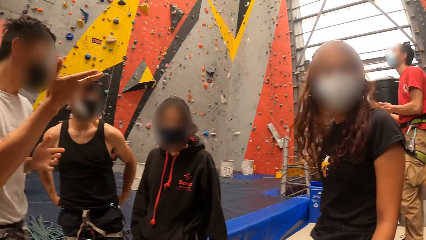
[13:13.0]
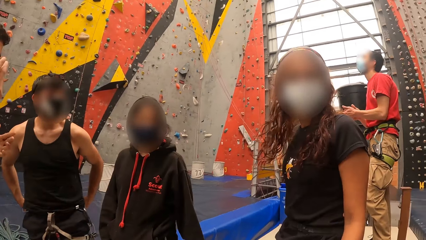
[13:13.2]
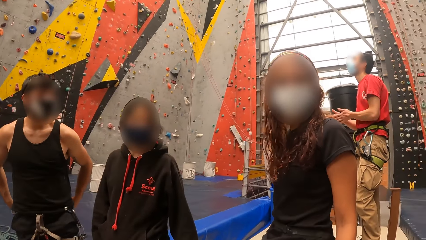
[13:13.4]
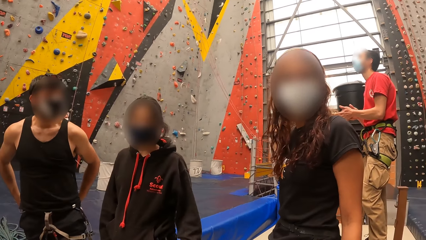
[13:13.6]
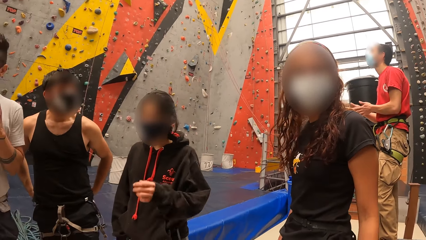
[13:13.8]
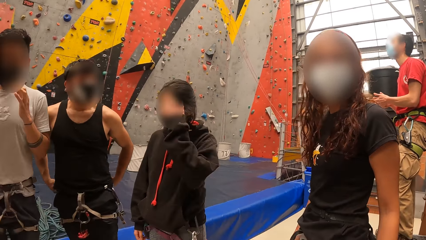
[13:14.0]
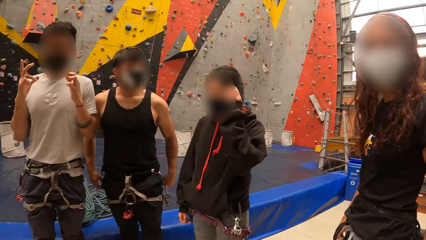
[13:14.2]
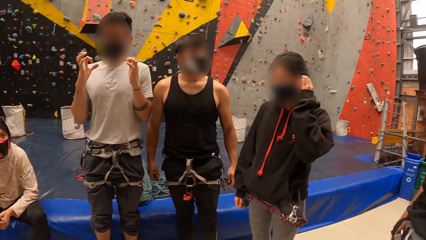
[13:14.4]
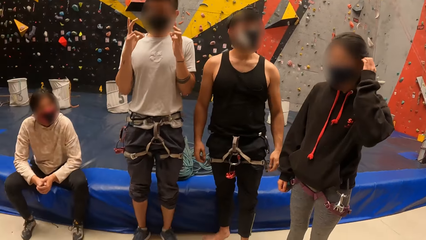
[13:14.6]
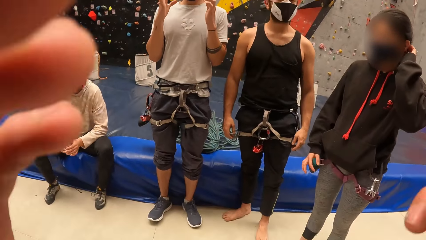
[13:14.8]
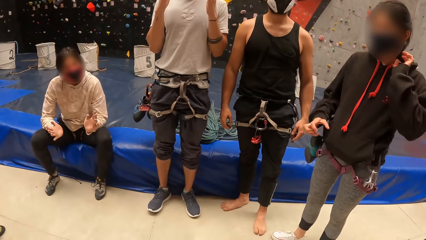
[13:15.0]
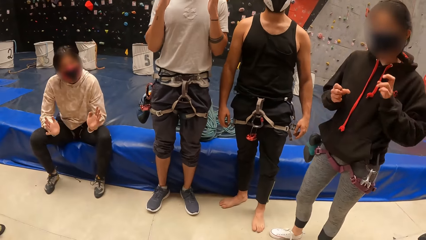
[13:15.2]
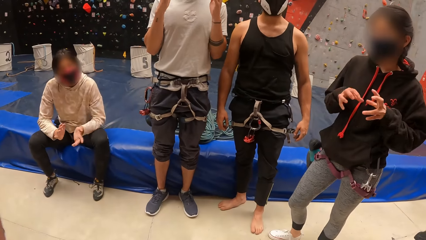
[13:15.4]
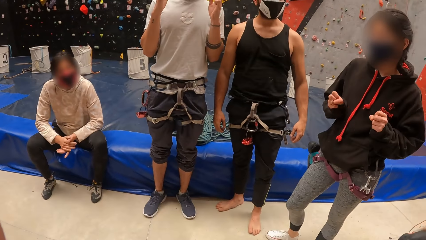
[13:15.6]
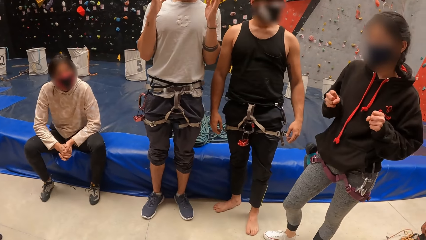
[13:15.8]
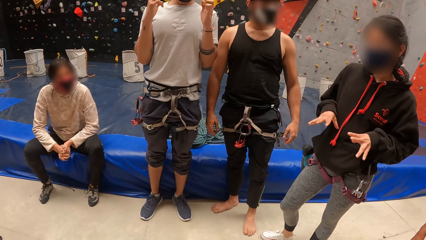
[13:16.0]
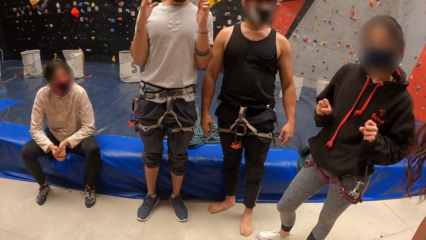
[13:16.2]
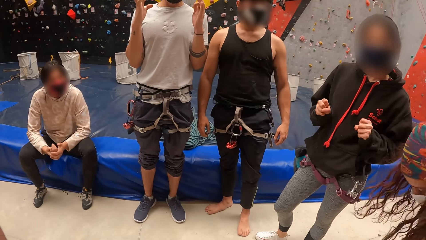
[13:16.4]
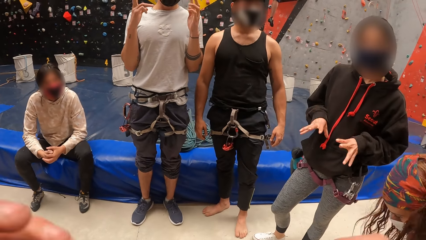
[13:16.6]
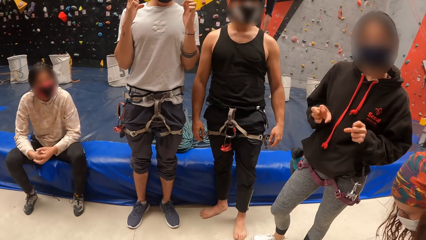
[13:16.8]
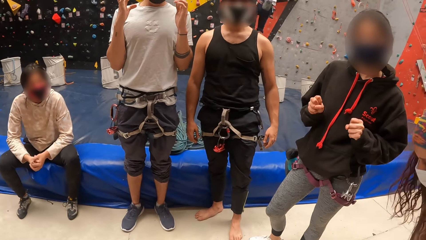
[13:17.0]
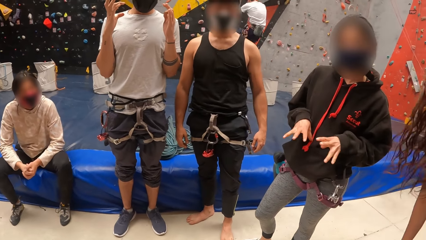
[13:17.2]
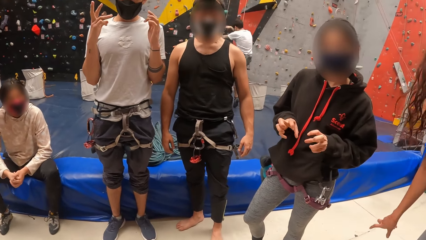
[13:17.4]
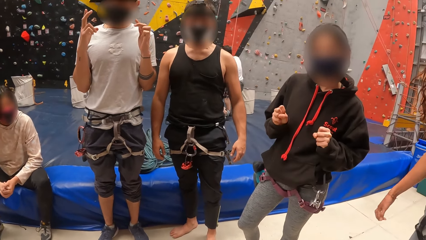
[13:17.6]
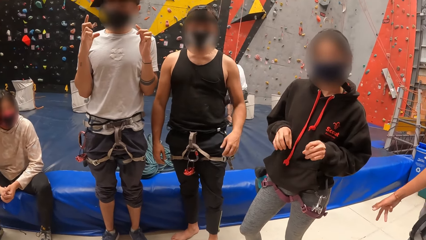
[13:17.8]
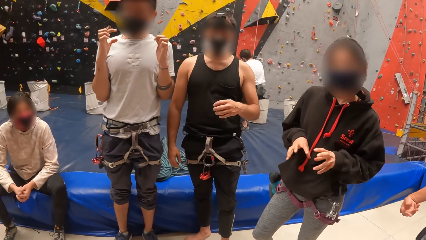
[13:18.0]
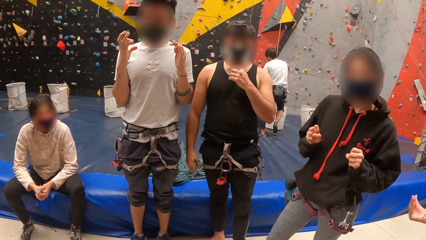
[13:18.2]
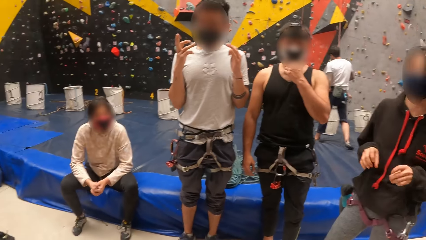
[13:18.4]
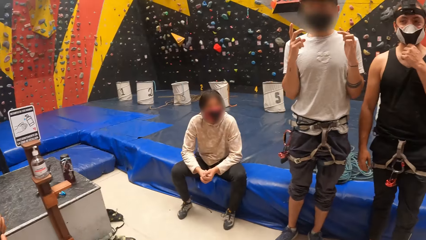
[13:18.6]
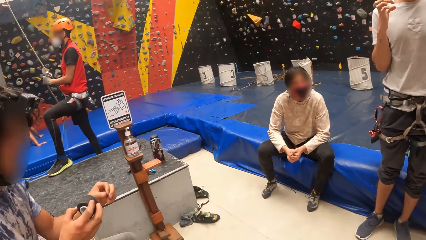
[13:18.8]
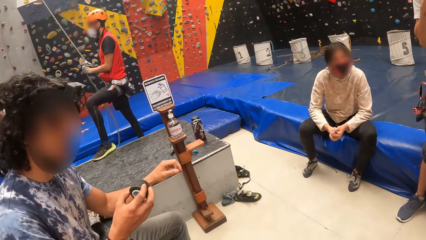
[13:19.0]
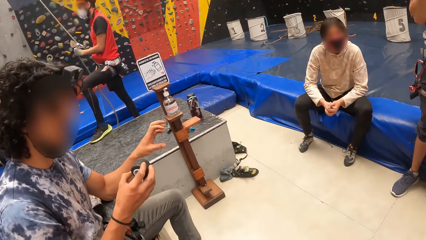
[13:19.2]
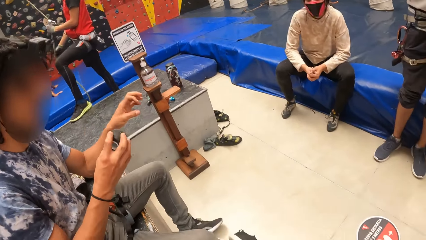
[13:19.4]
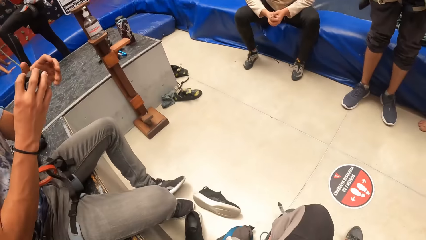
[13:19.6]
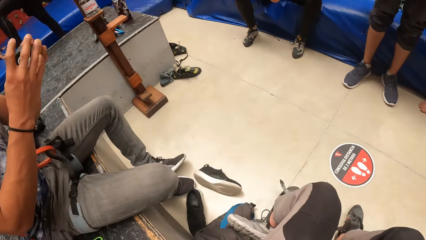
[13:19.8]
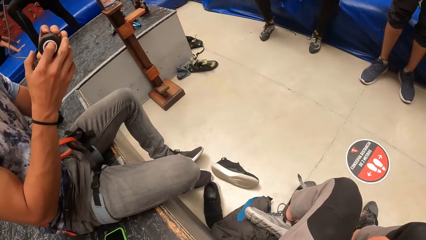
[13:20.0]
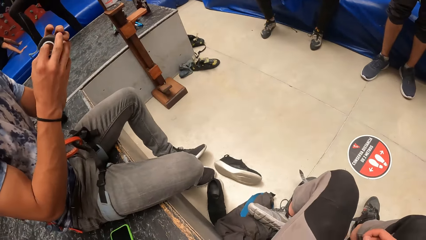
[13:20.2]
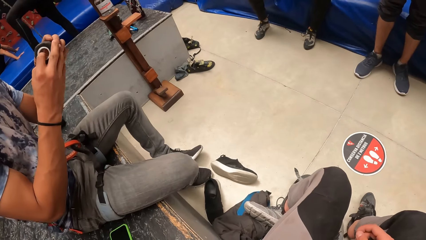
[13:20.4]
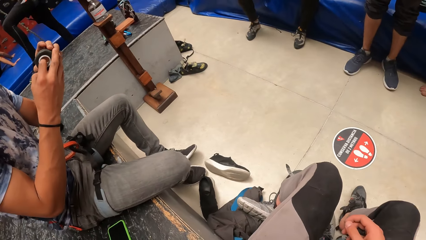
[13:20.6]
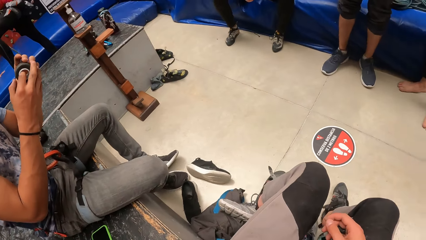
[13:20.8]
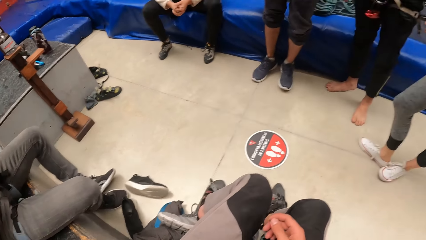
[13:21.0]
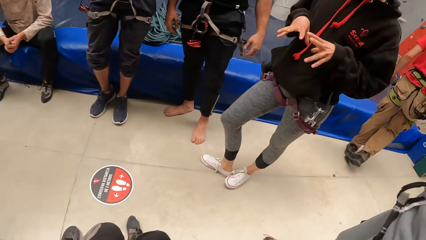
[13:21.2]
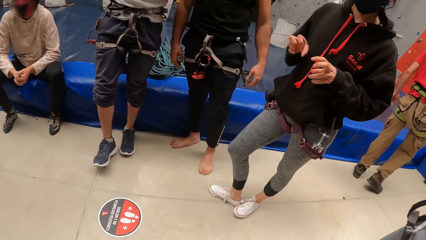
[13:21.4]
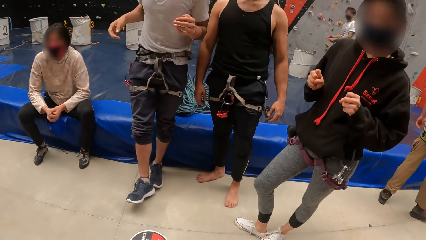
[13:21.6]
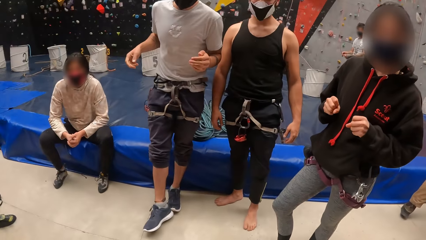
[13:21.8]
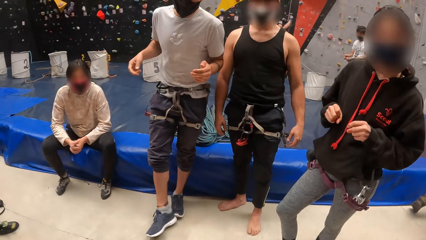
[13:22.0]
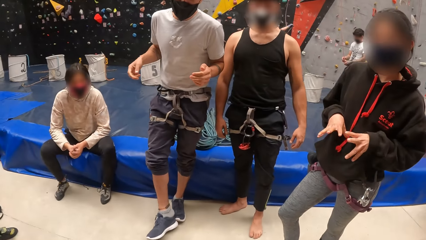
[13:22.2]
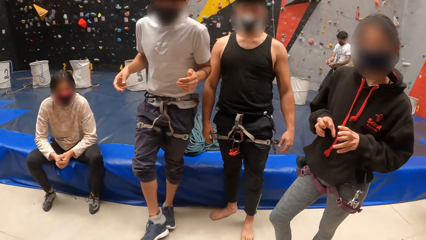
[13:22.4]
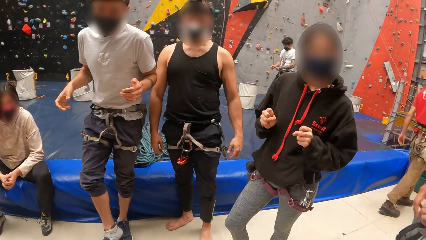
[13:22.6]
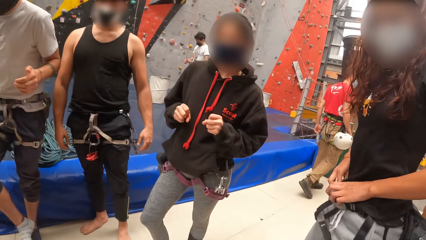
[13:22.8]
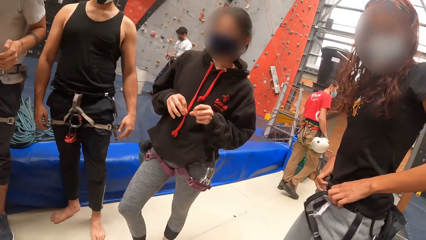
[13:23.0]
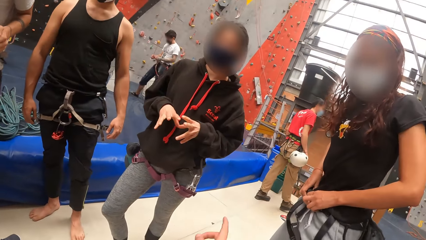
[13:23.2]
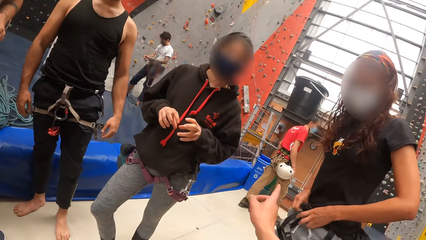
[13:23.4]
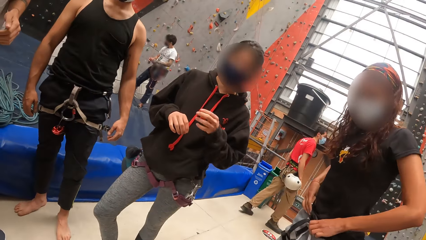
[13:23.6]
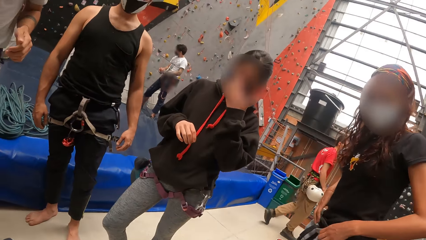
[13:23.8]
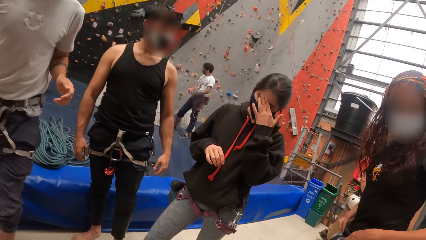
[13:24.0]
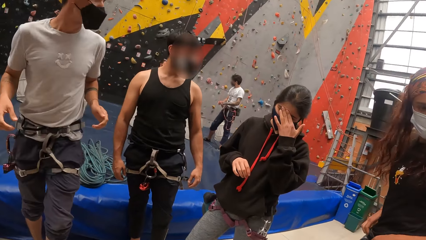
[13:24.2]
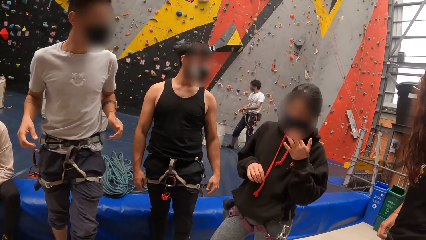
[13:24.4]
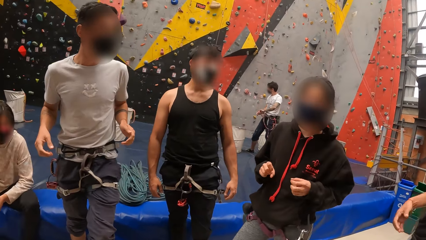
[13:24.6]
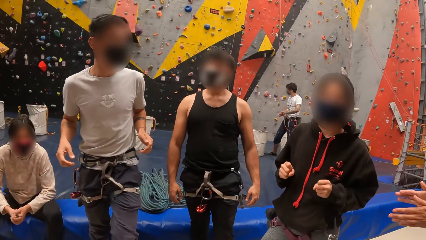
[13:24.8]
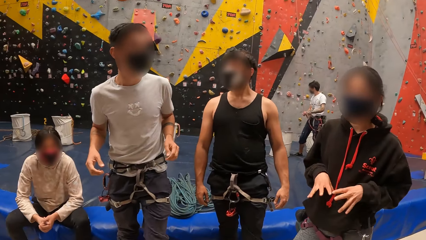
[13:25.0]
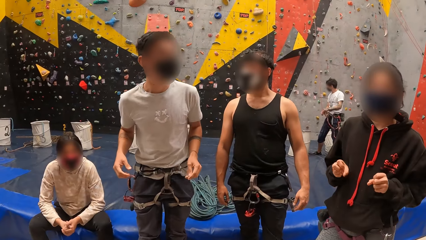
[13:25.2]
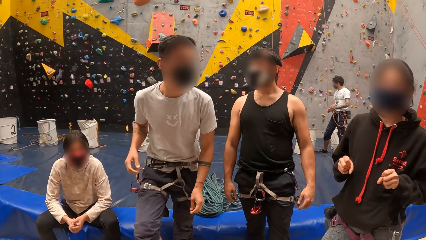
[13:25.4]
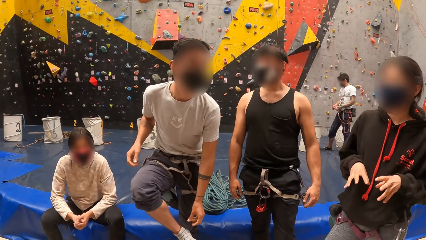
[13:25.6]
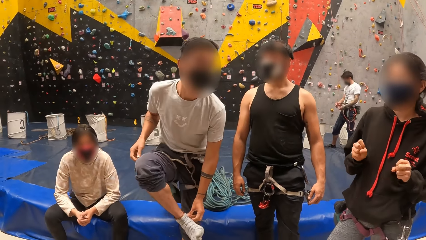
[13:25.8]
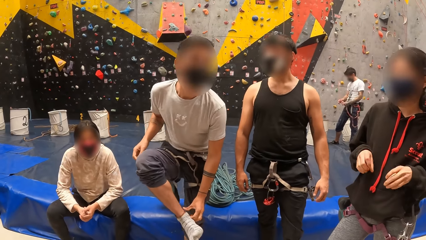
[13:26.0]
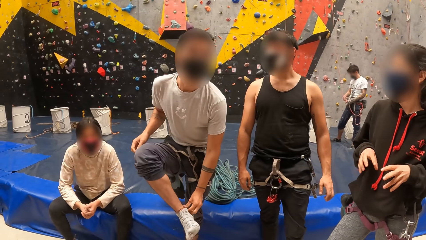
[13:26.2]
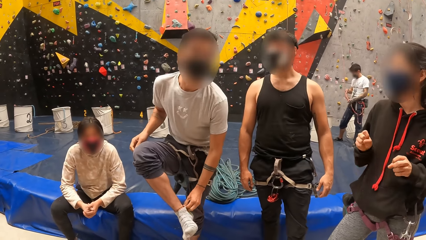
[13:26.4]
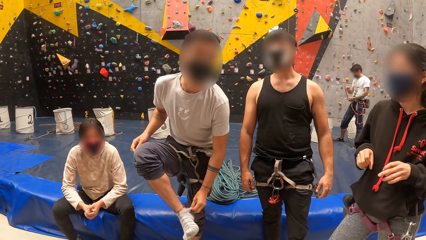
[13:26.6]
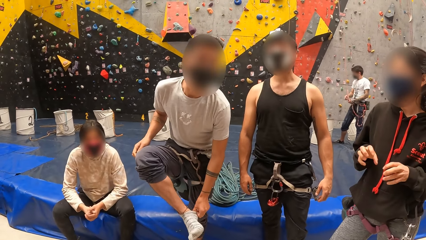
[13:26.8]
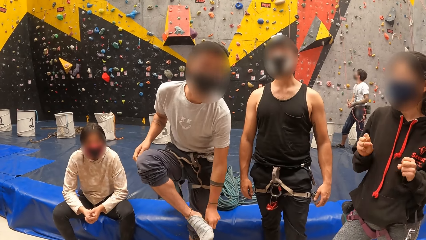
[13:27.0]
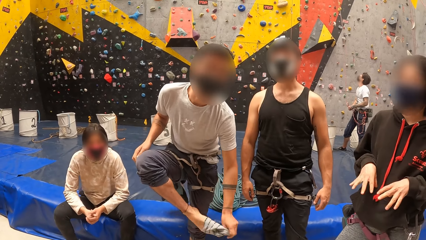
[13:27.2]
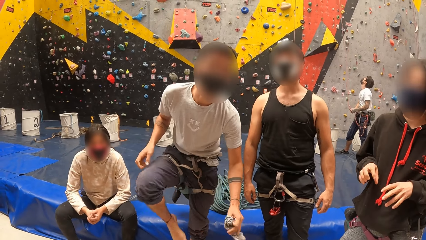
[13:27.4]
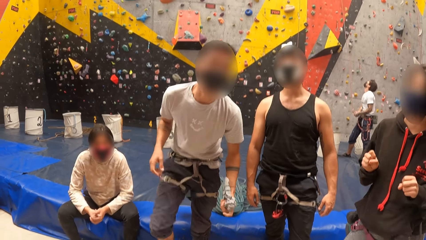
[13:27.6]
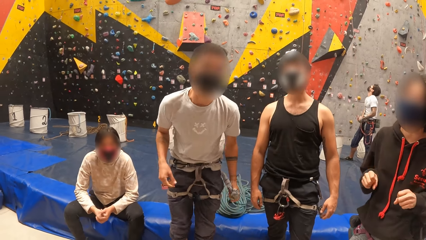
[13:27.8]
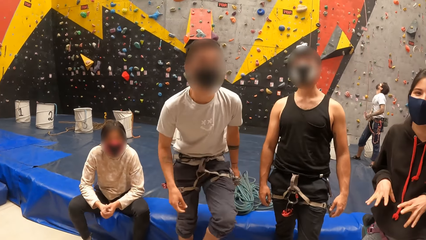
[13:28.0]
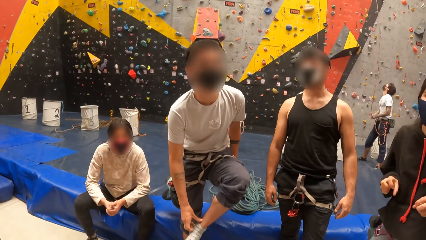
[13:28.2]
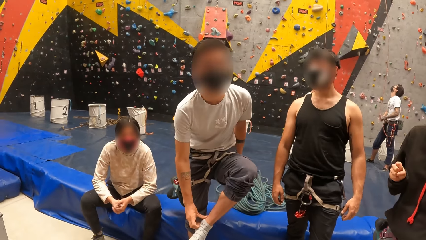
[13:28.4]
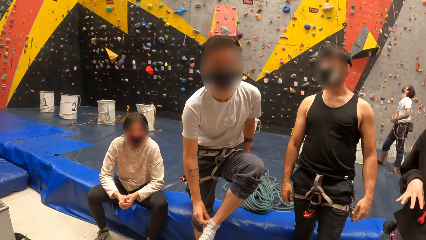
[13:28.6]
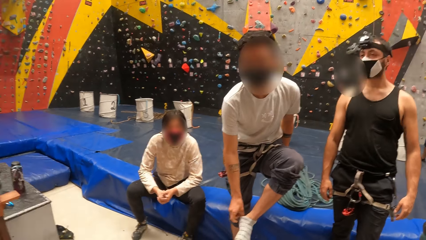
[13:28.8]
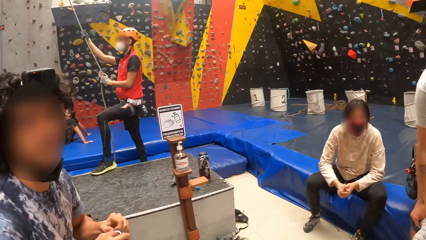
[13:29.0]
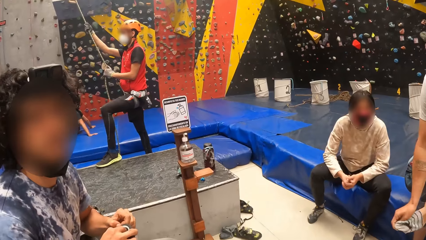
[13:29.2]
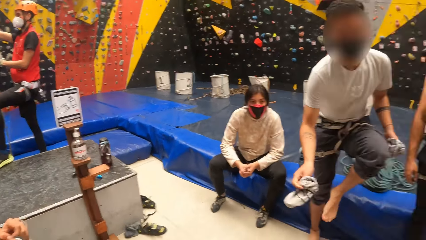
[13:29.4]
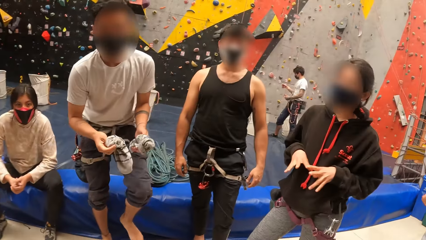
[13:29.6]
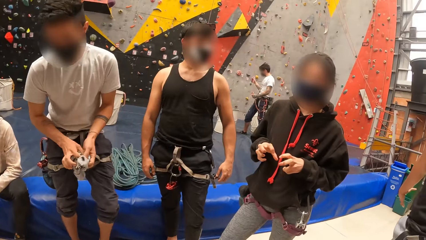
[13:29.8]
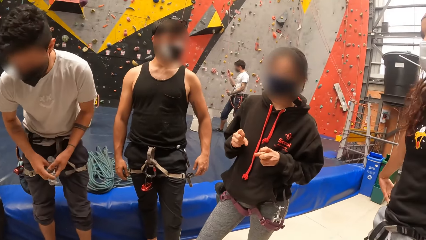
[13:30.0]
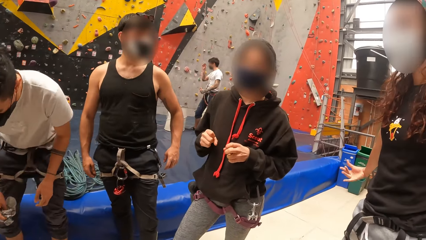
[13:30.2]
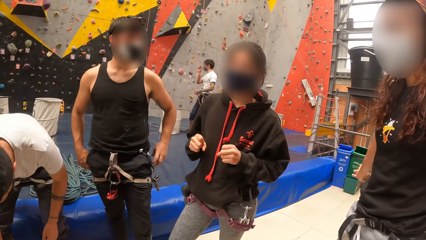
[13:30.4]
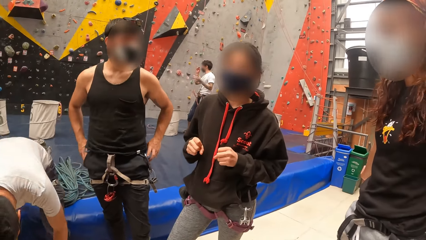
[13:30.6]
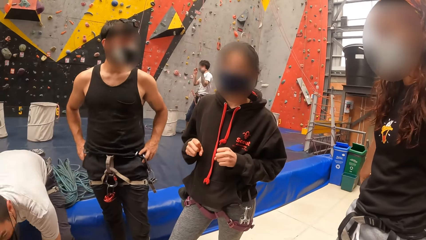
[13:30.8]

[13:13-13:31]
A man moves the right hand. The camera wearer turns around and raises the right hand. A woman moves both hands. The camera wearer turns around. Another man holds a ring. The camera wearer turns around. The woman moves both hands and touches the face. A man raises the right foot. The first man removes socks from the right foot. The first man removes socks from the right foot again. The camera wearer turns around.
